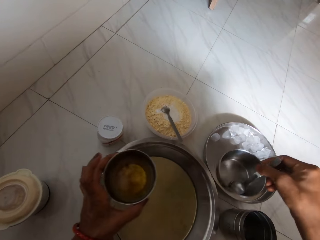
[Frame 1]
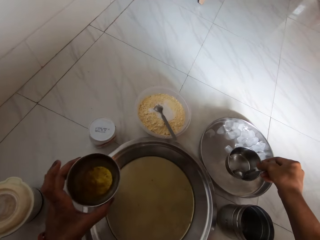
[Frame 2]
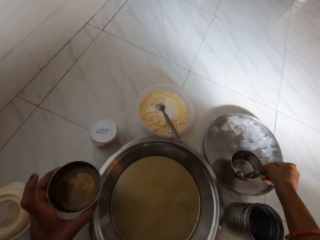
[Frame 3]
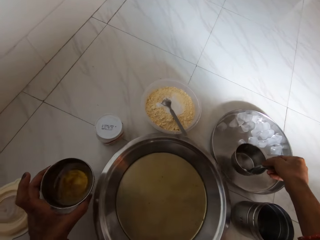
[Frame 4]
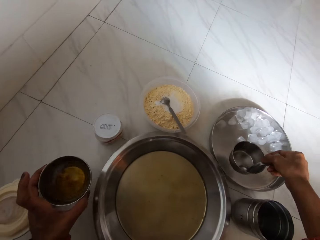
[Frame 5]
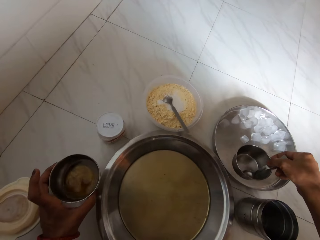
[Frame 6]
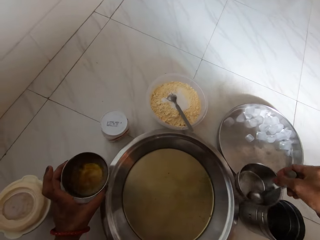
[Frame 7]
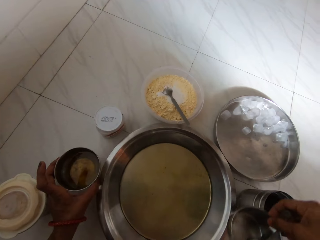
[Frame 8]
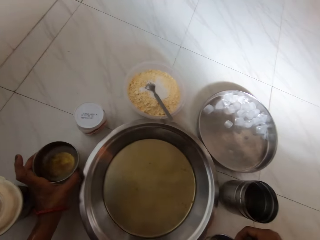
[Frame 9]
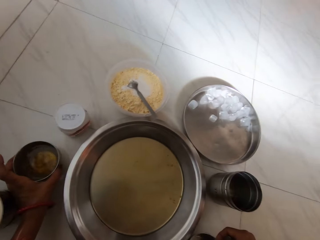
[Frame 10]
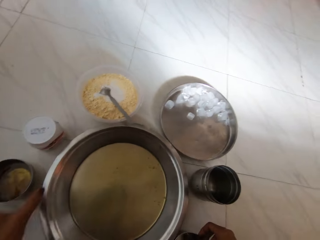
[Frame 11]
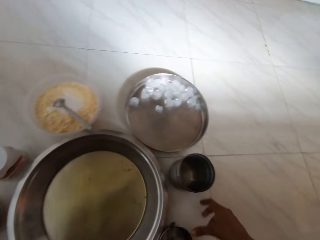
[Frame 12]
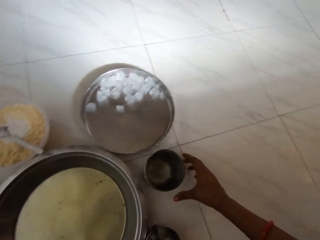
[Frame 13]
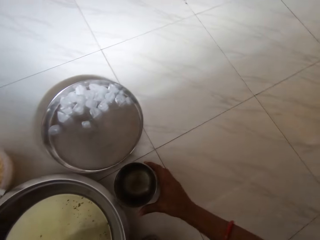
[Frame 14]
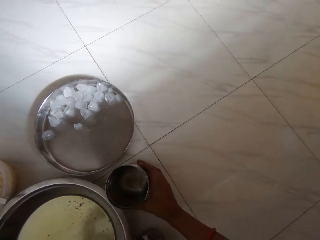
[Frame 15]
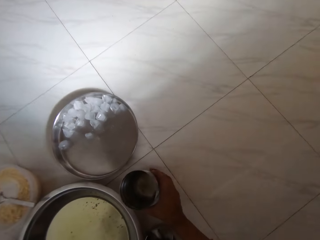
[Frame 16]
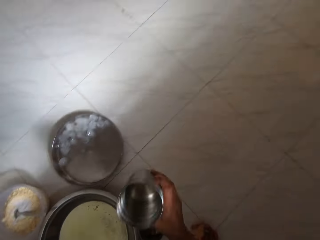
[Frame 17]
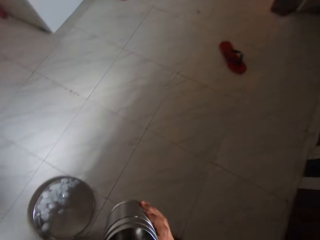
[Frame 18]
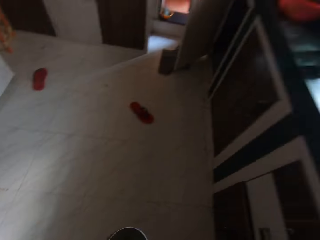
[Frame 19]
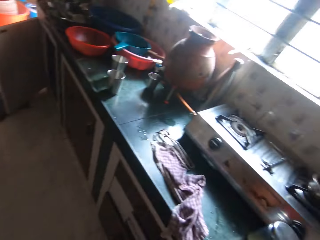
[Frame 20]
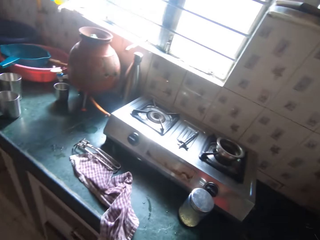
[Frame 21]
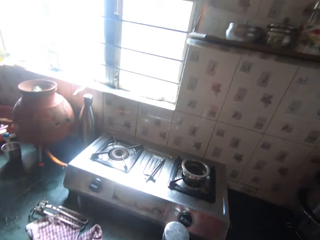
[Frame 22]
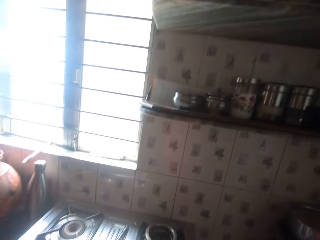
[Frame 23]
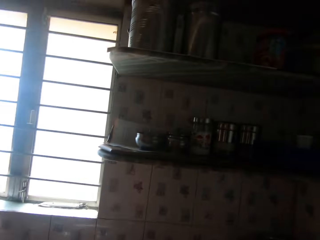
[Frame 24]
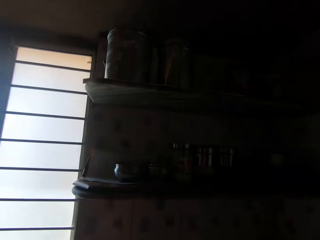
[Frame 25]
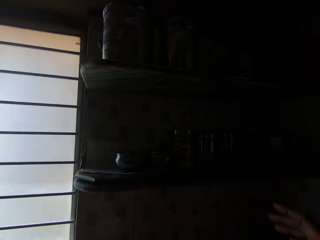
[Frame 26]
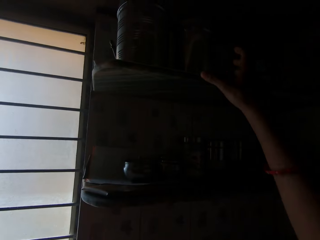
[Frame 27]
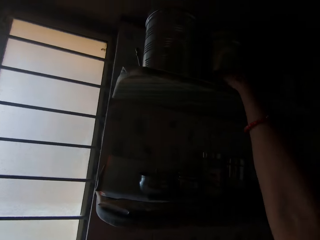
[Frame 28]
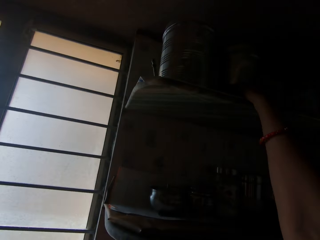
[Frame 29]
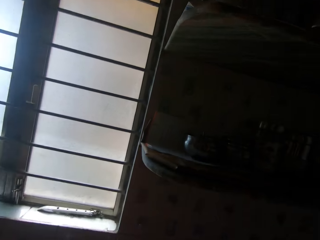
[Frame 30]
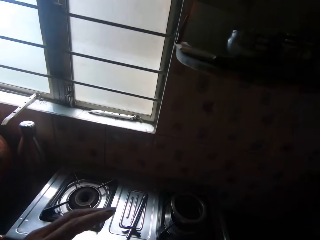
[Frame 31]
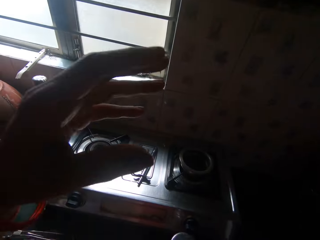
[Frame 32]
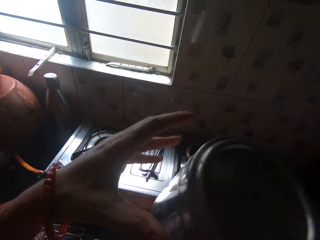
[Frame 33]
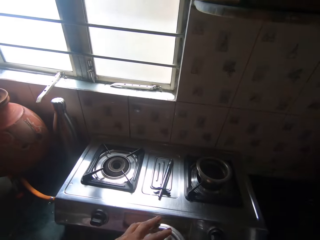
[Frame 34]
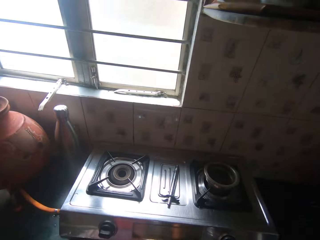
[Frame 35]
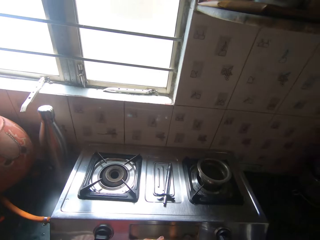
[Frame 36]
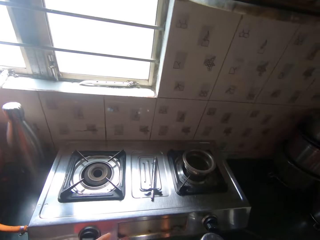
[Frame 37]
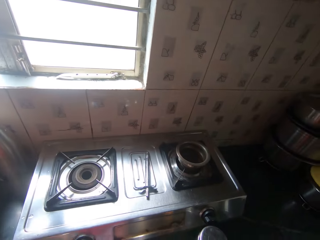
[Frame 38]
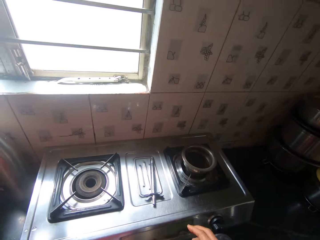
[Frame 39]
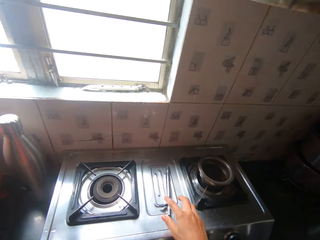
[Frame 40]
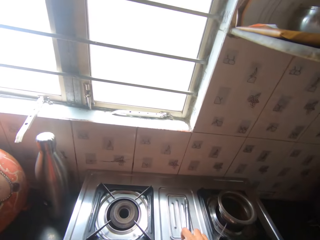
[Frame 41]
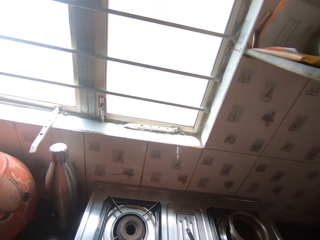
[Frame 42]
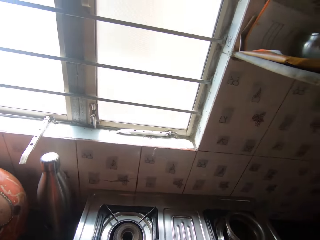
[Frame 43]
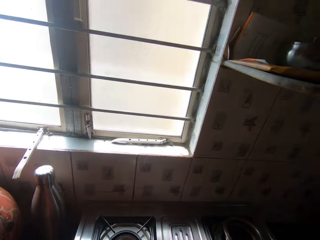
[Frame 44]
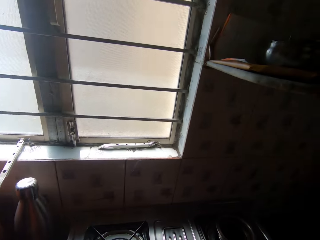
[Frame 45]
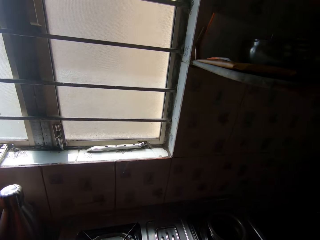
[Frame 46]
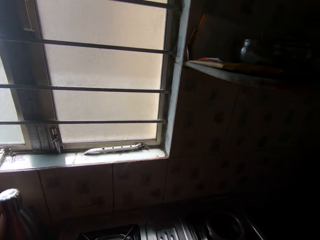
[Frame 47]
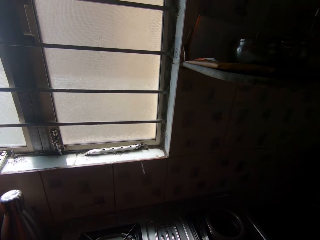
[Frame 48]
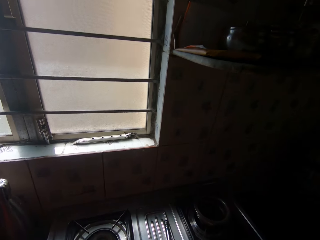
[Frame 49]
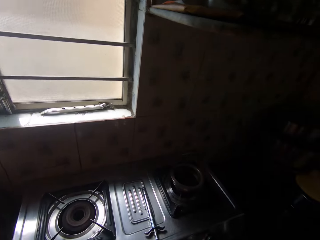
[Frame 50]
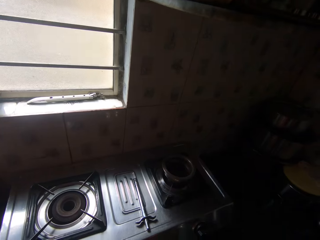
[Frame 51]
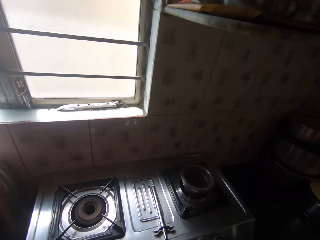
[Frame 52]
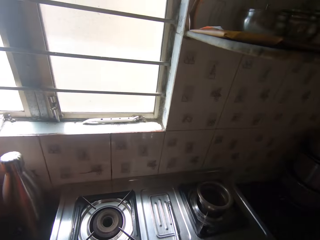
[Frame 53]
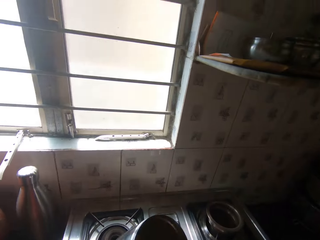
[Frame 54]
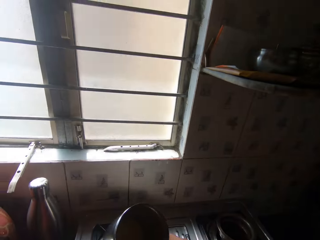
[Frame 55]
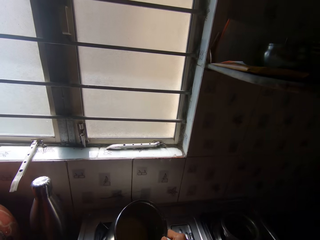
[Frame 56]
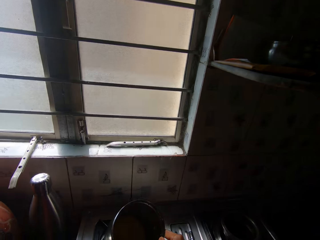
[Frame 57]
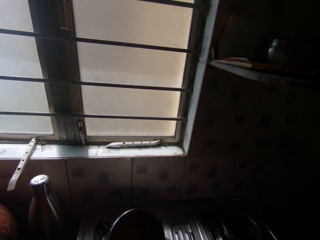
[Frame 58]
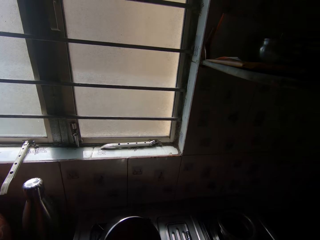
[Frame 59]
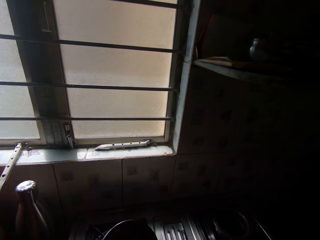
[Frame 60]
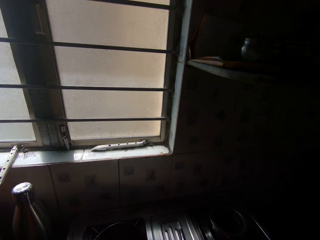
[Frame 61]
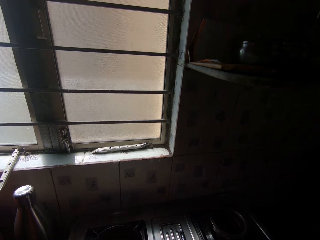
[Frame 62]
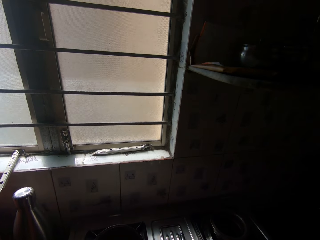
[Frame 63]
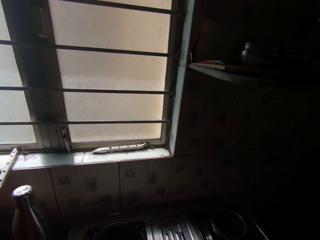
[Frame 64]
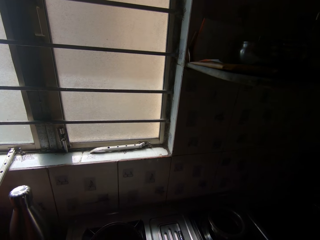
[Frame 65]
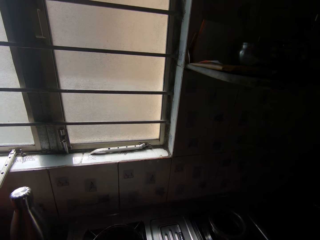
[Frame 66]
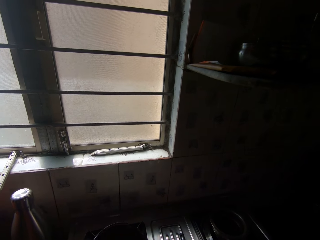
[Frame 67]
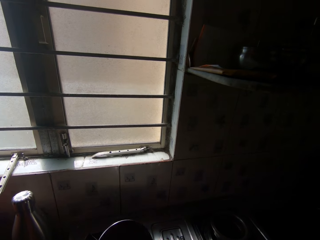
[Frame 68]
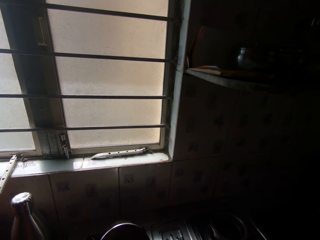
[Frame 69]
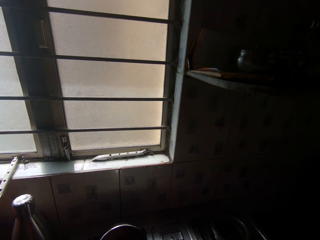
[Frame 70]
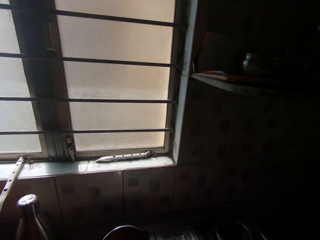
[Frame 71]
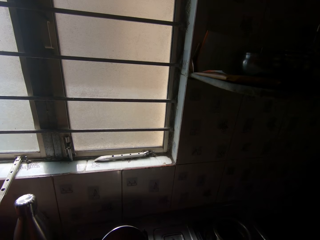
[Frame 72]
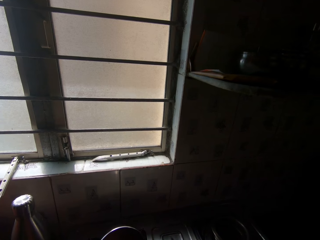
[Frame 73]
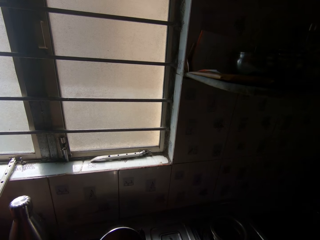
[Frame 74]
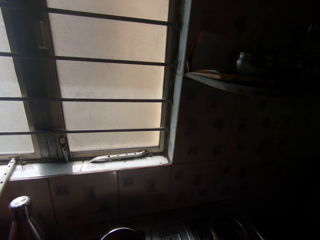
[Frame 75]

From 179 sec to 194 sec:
The camera wearer puts a bowl on a tray. She drops the cup on the floor with her right hand. She drops the cup on the floor with her left hand. She picks up a cup from the floor with her right hand. She picks up a flask from a shelf in the kitchen with her right hand. She holds the flask with both hands. She holds the flask lid with her right hand. She picks up a gas lighter from a gas cooker on the kitchen counter with her right hand. She drops the gas lighter on the gas cooker with her right hand. She places the flask on the gas with her right hand.

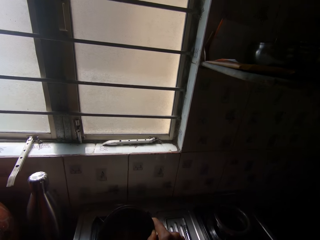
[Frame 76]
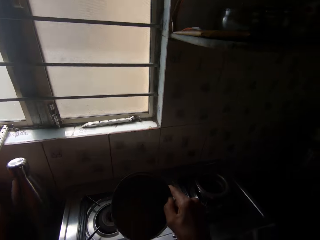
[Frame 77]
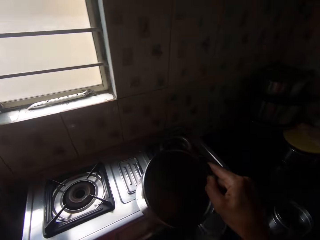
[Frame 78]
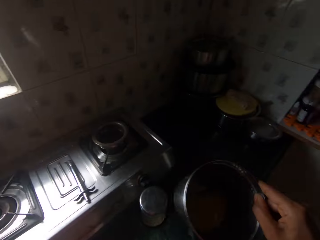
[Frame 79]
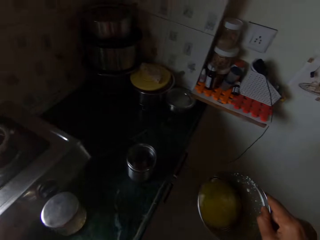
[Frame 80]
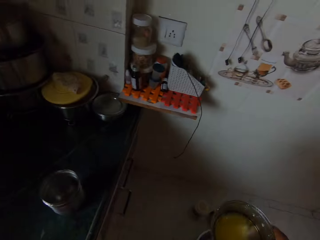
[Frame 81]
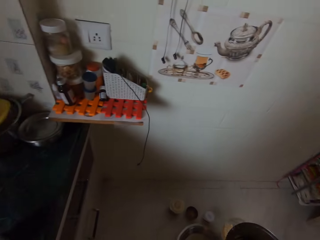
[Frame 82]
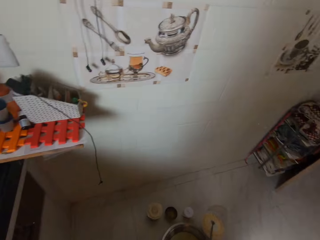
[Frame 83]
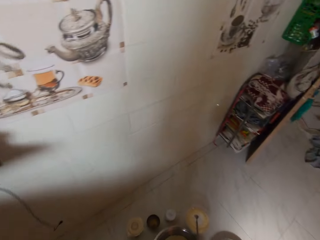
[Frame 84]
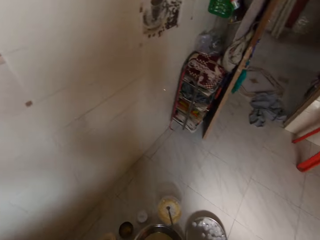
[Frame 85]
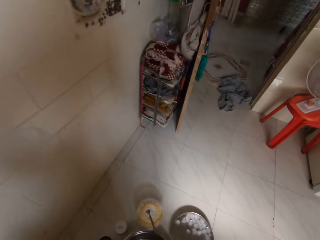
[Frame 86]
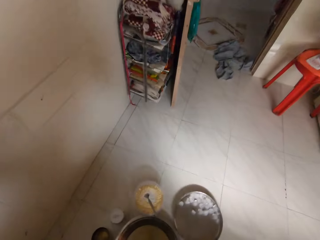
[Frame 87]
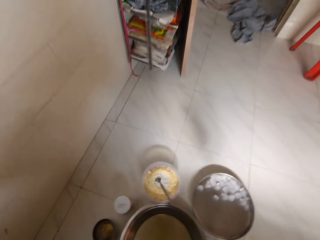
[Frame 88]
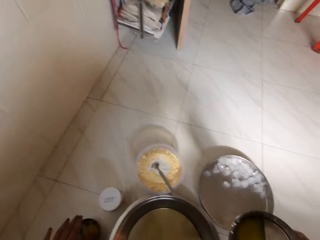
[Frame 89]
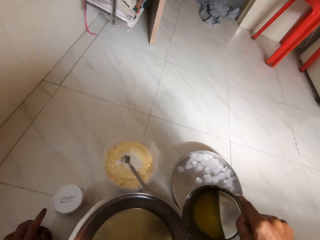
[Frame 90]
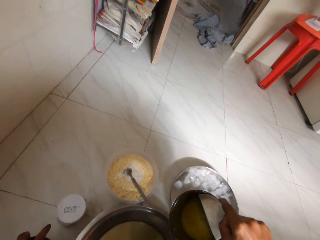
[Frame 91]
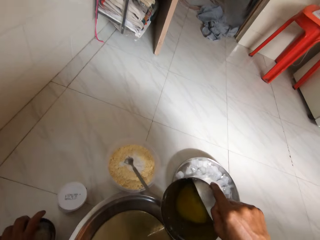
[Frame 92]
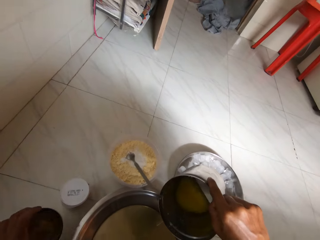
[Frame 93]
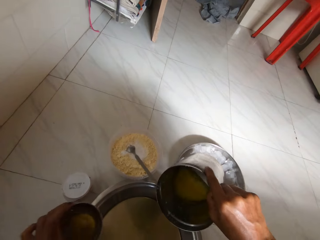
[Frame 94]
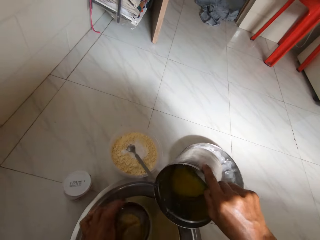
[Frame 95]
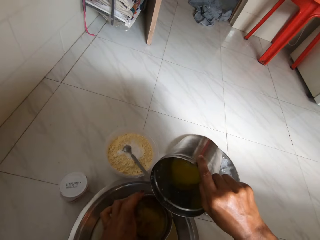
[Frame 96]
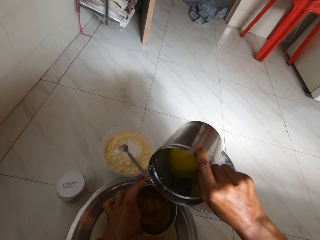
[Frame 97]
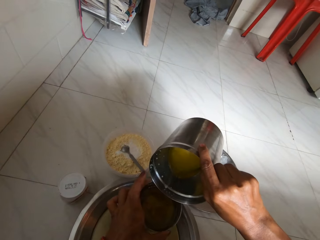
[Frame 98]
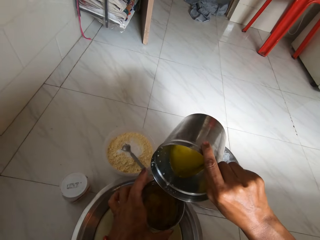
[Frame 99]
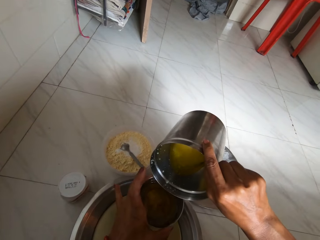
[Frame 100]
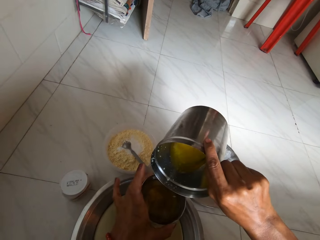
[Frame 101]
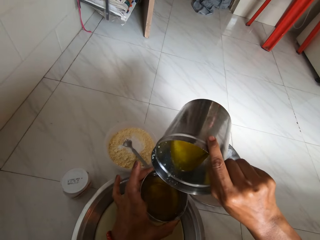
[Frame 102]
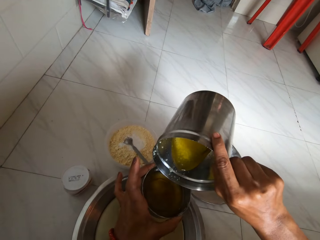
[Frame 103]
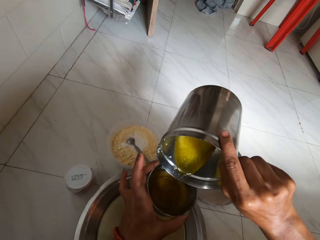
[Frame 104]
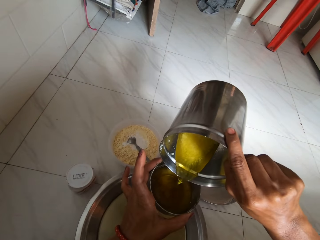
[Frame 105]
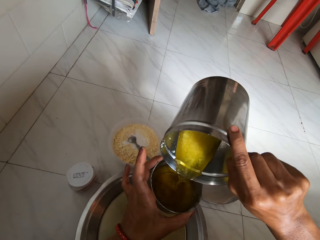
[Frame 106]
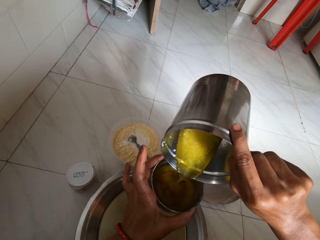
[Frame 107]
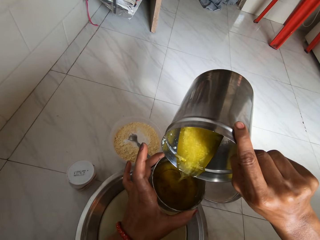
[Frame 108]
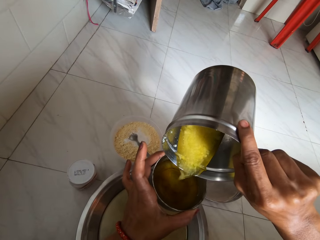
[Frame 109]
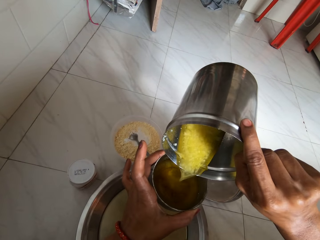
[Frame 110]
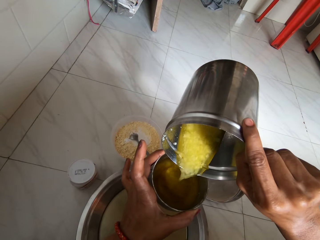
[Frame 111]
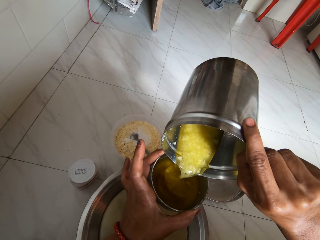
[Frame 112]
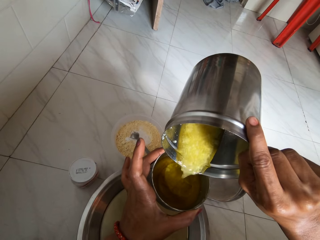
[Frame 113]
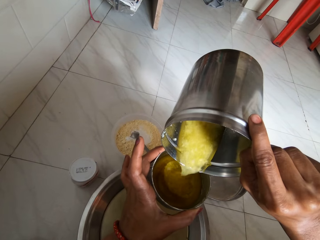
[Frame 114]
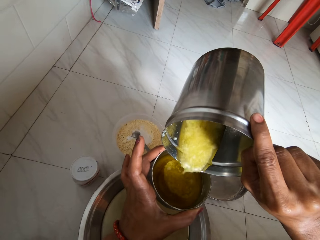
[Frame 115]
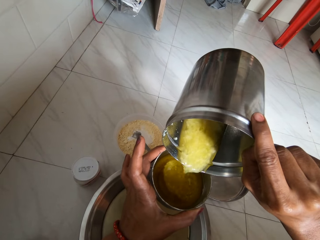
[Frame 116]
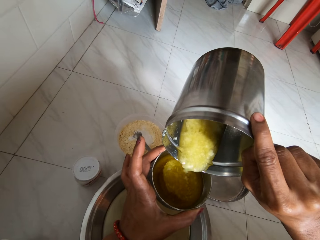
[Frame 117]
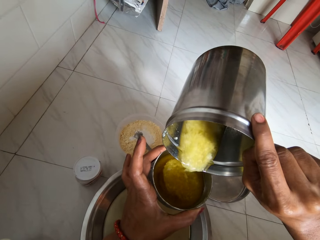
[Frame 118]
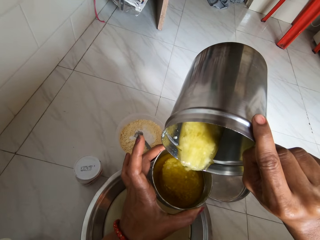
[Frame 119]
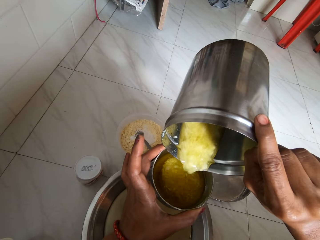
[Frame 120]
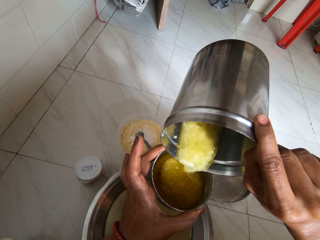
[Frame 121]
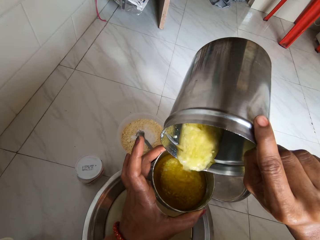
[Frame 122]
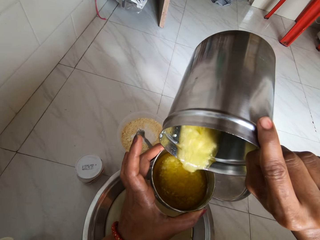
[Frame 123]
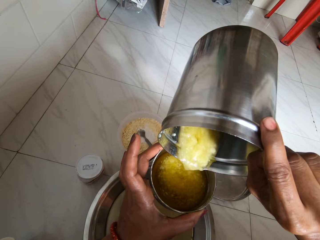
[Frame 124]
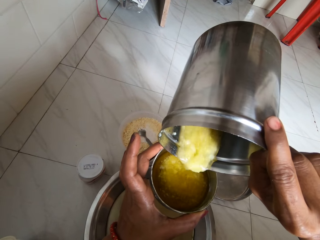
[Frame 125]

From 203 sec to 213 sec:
The camera wearer removes the flask from the gas cooker with her right hand. She picks the cup from the floor with her left hand. She pours oil from the flask in her right hand to the cup in her left hand.
